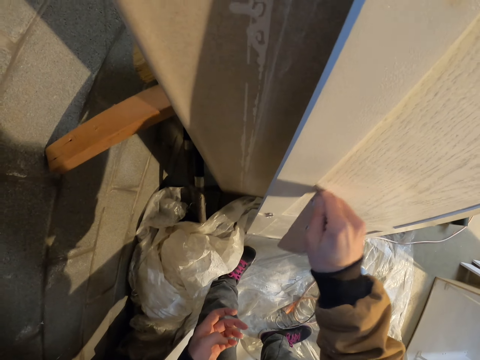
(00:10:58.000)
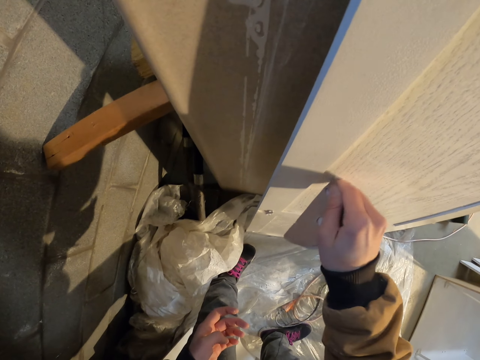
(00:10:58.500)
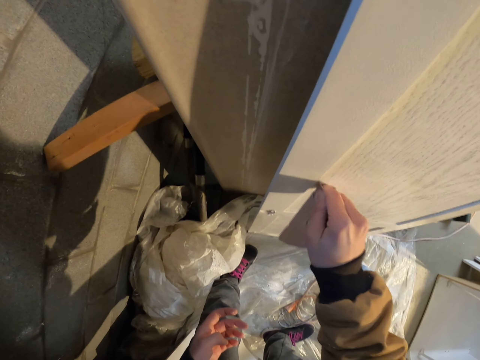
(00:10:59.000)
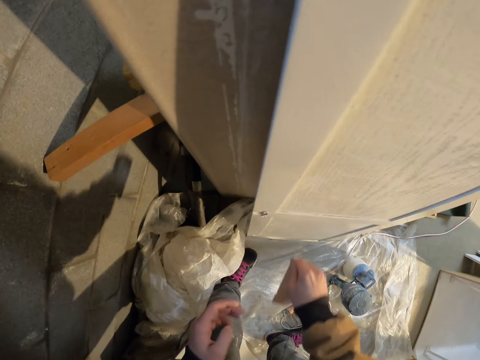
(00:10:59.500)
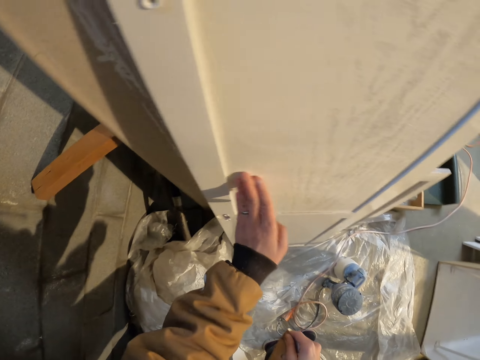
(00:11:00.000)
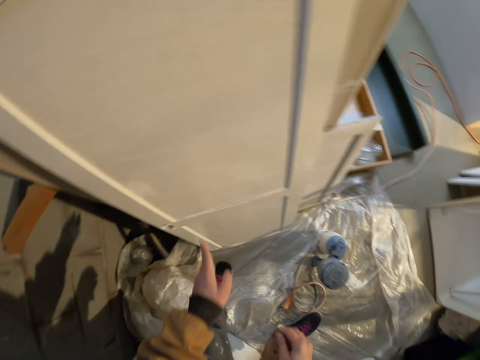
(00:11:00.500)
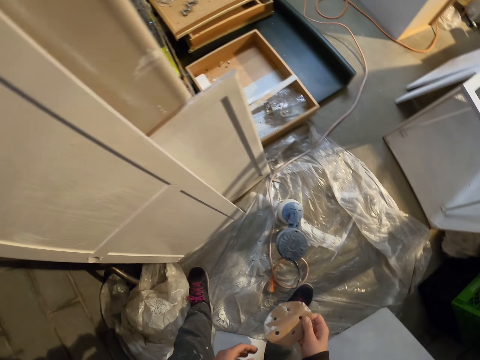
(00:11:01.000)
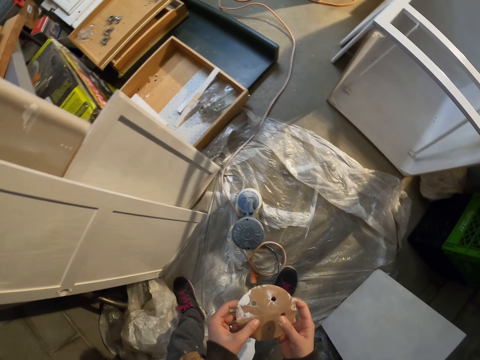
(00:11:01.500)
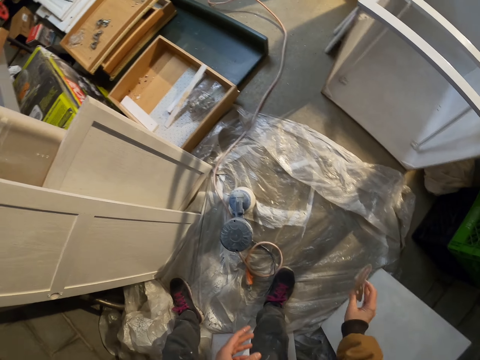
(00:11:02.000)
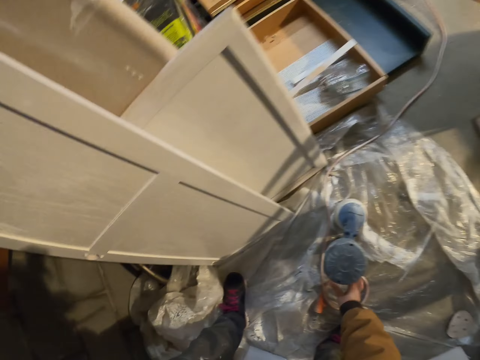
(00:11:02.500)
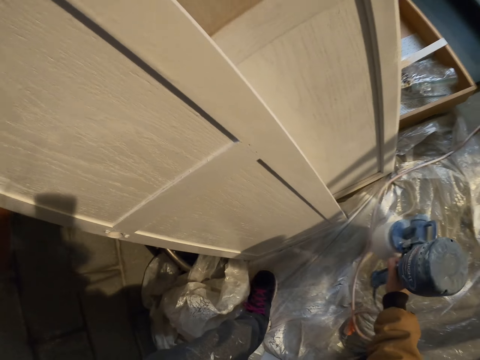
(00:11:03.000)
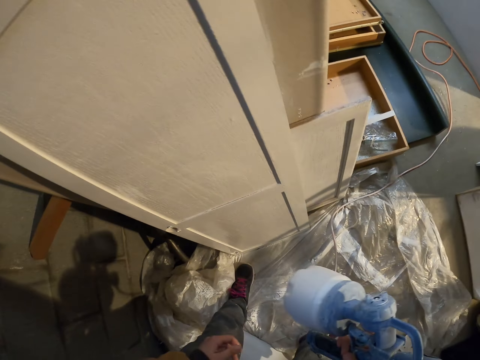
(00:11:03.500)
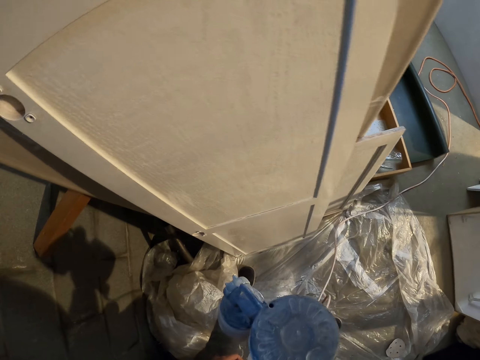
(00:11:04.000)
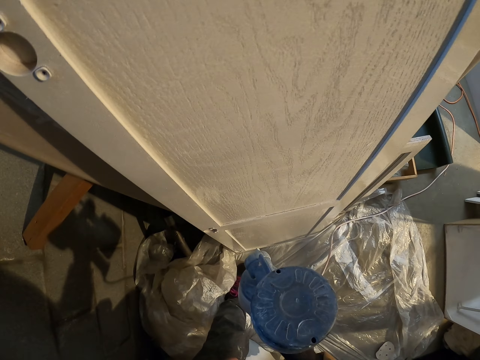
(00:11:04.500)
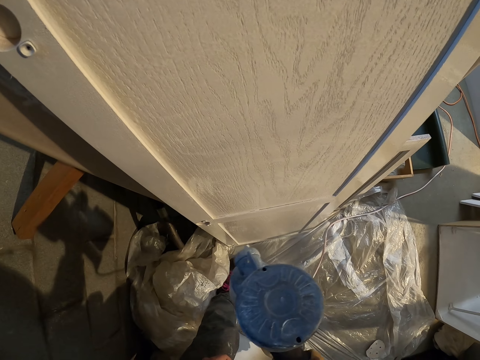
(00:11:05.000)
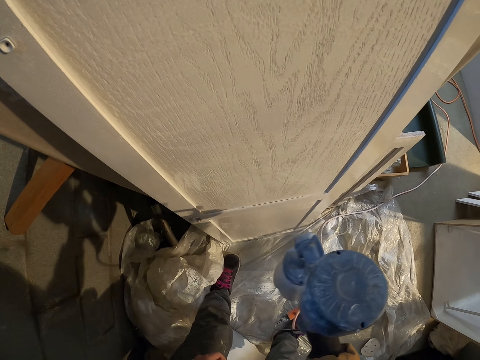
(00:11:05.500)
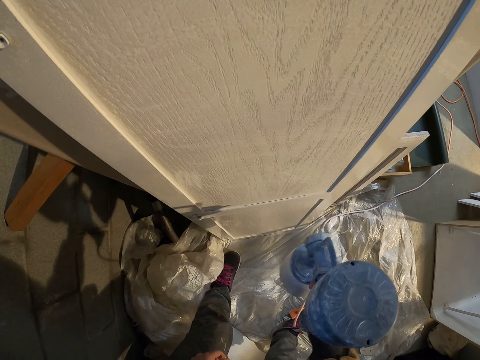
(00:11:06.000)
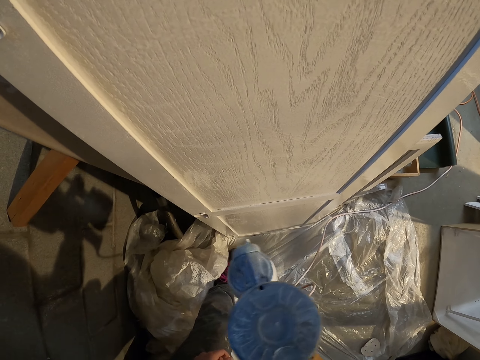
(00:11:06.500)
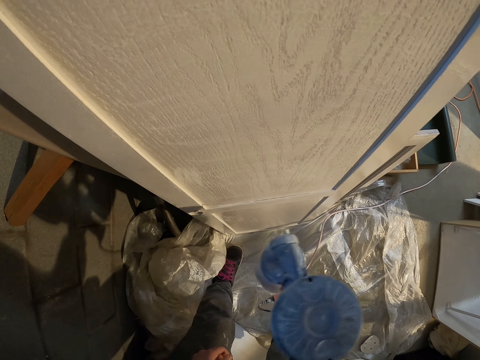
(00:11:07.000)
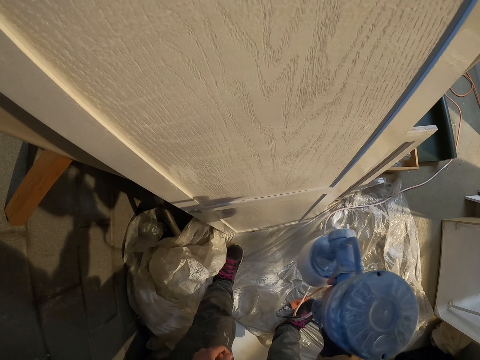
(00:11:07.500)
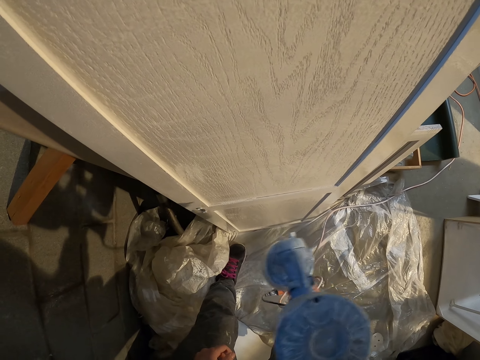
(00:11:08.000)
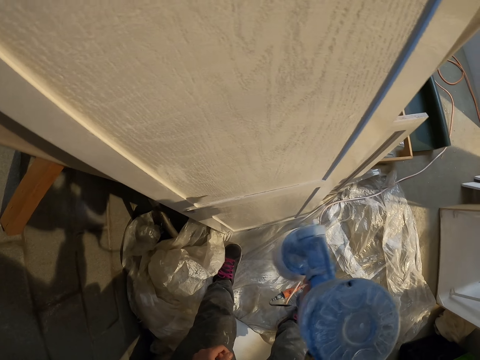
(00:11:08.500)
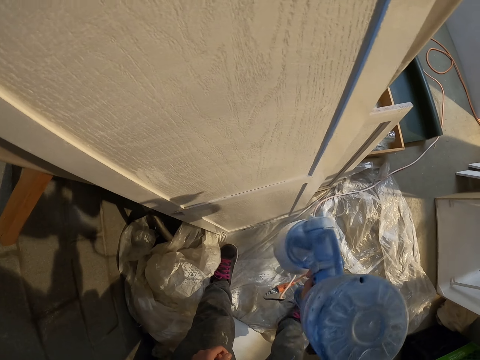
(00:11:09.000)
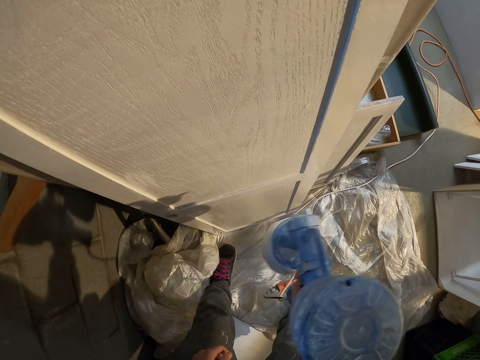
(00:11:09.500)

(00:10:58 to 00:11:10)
The camera wearer touches the door. They unfold the sanding disc, drop the sanding disc on the floor, pick up the paint sprayer, and paint the cabinet door with the paint sprayer.

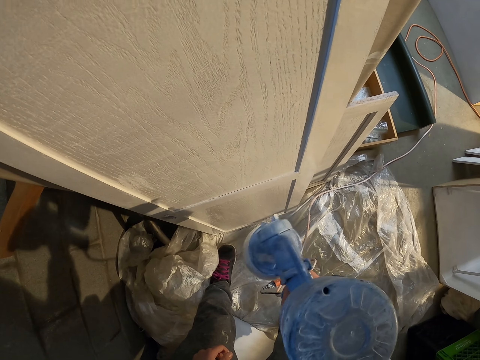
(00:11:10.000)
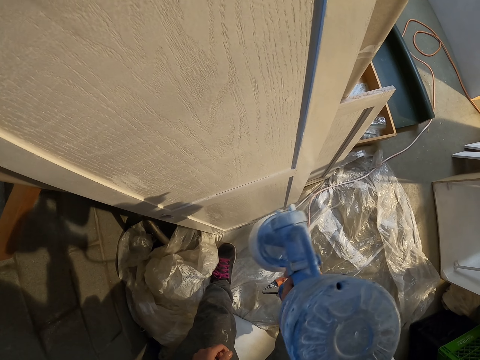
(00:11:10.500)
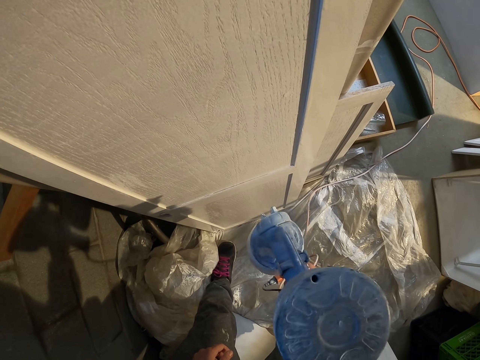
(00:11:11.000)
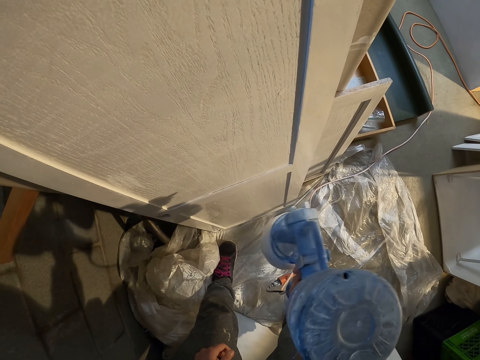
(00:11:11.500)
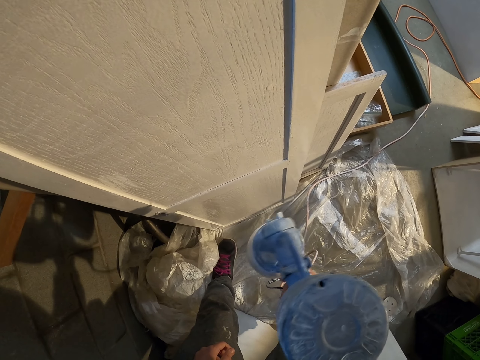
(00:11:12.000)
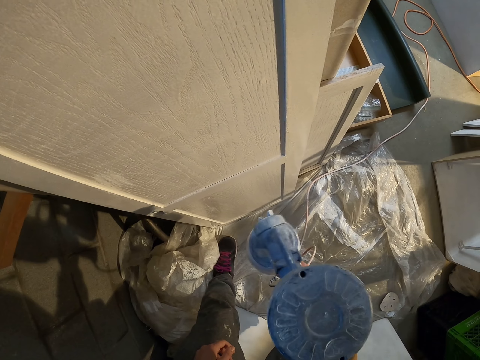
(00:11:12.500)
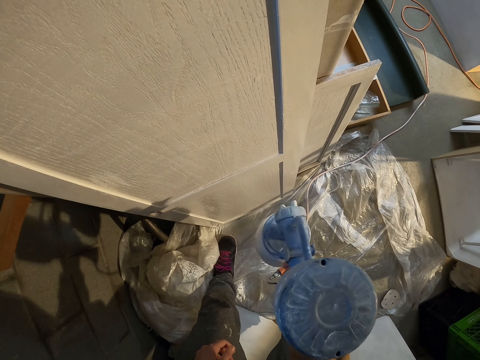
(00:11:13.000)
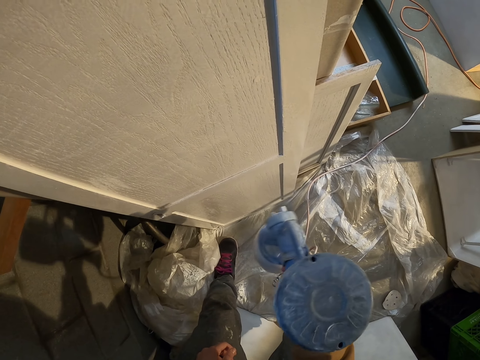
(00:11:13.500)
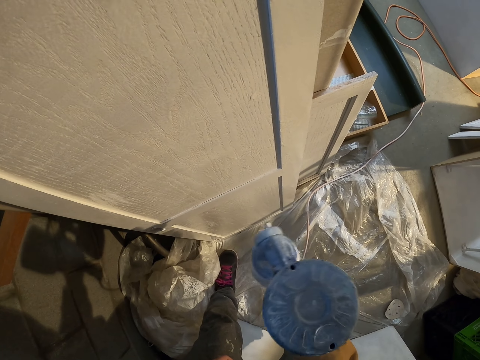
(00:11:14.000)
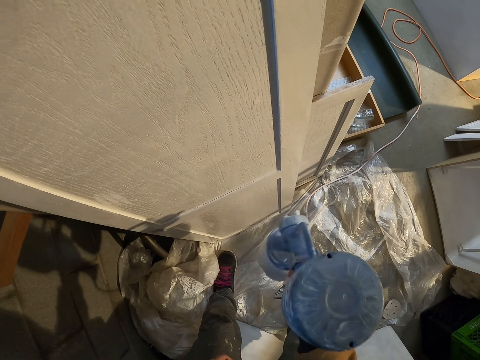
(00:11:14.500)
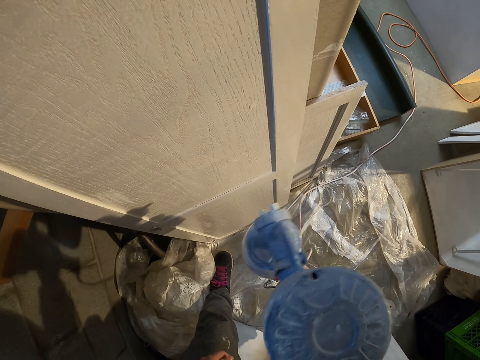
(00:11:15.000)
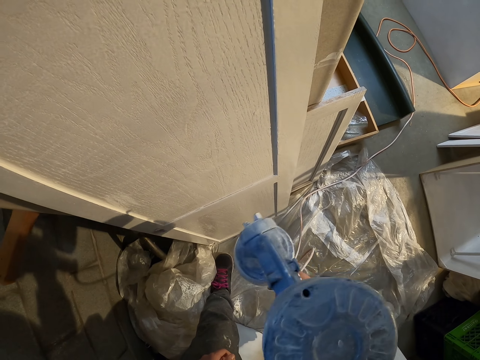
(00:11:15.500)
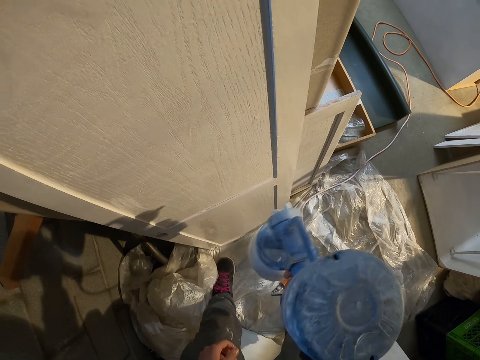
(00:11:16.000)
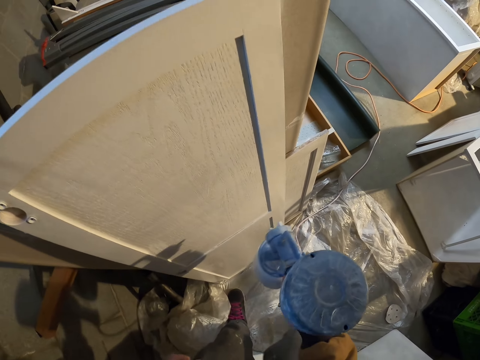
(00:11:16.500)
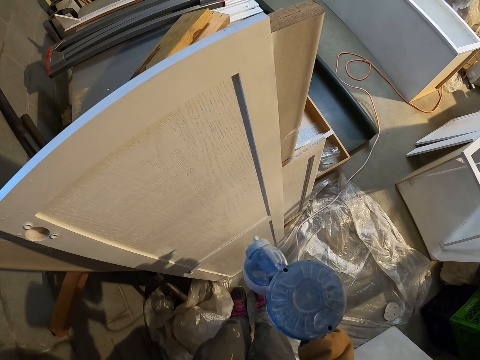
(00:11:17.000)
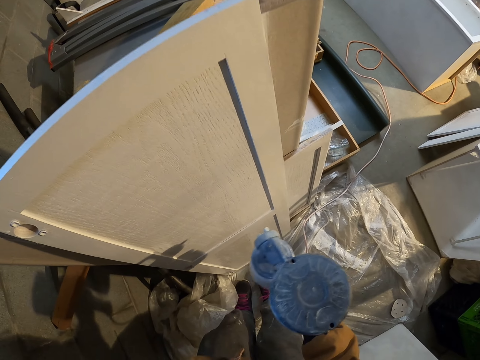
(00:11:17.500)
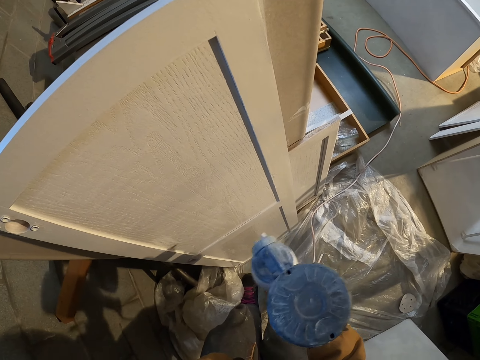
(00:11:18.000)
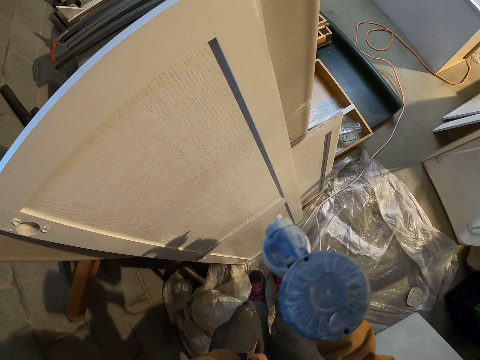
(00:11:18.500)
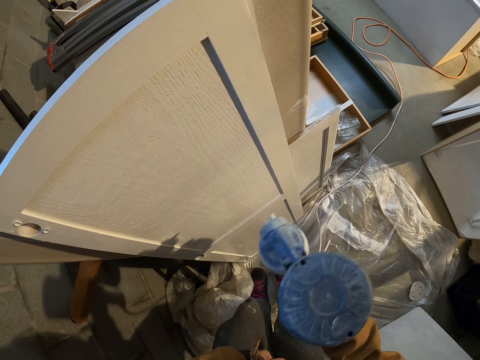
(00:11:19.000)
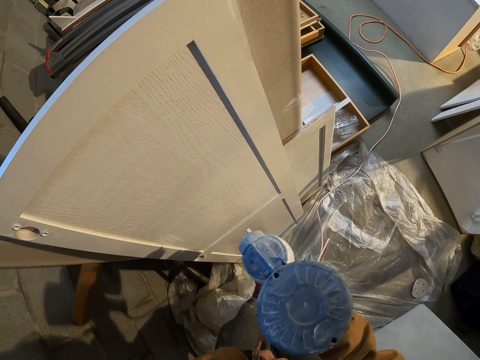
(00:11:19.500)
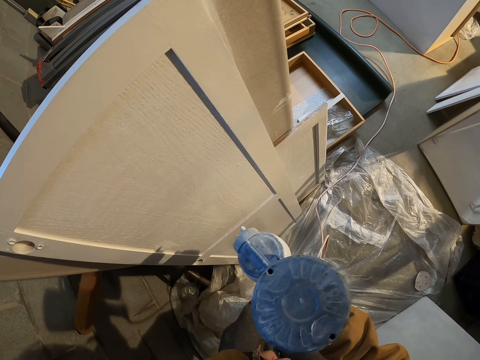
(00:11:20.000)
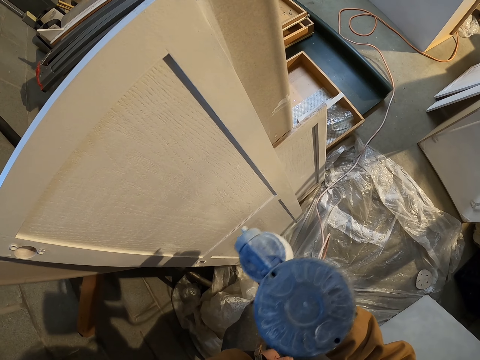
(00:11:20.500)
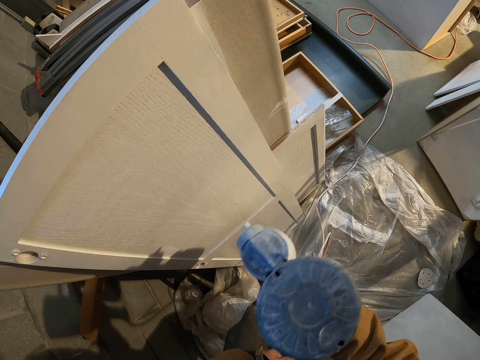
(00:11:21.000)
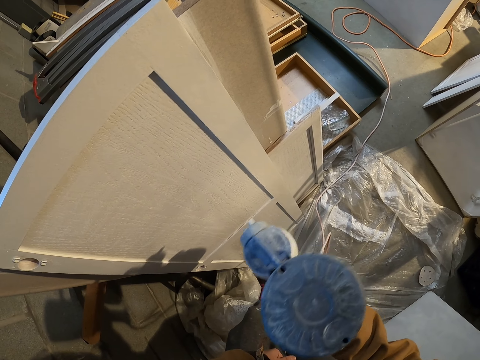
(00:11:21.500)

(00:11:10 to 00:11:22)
The camera wearer moves the leg.

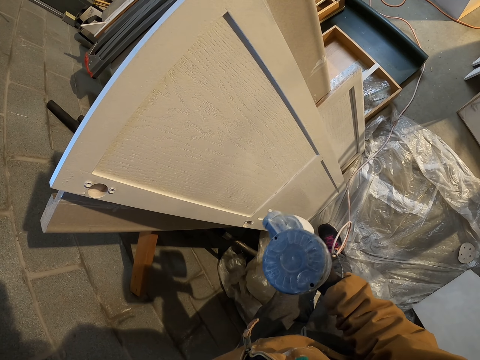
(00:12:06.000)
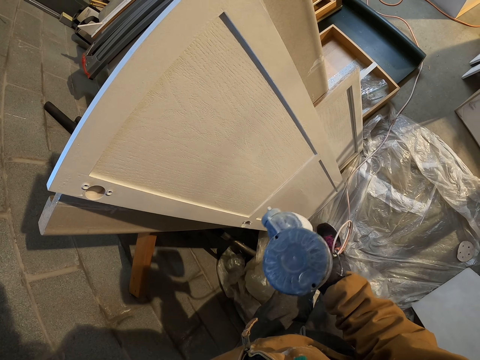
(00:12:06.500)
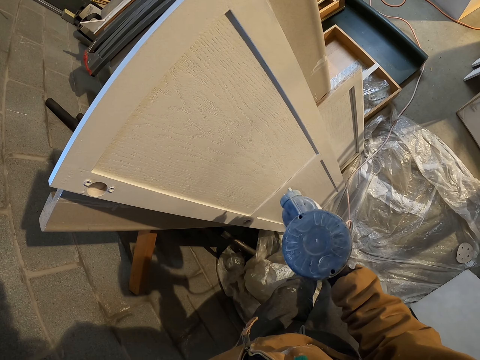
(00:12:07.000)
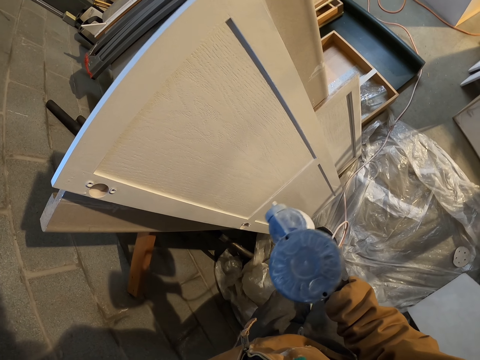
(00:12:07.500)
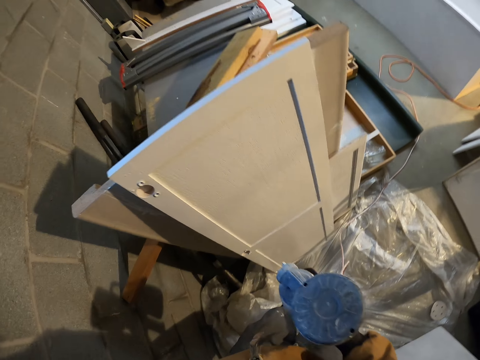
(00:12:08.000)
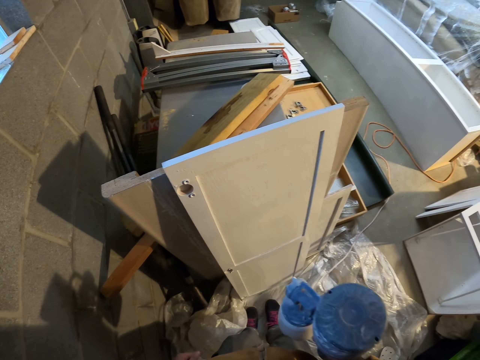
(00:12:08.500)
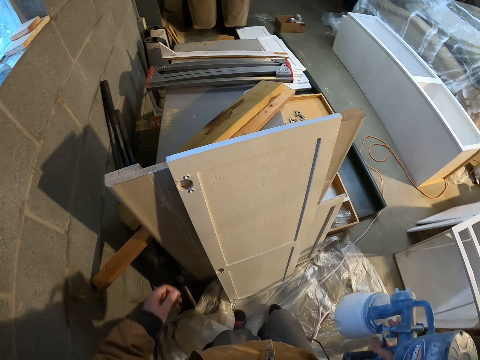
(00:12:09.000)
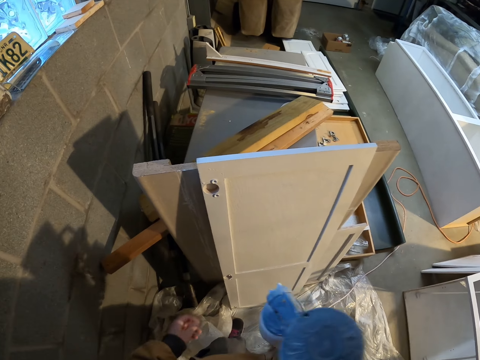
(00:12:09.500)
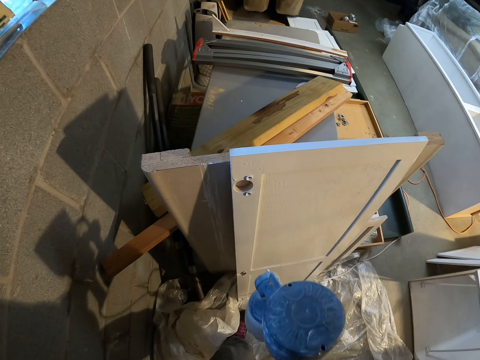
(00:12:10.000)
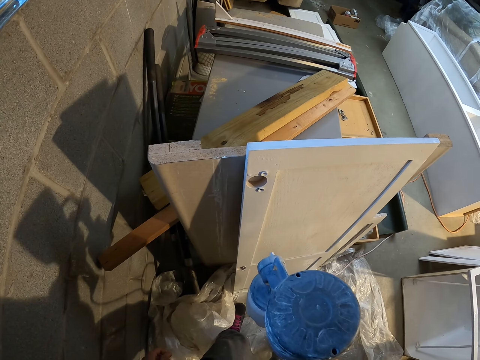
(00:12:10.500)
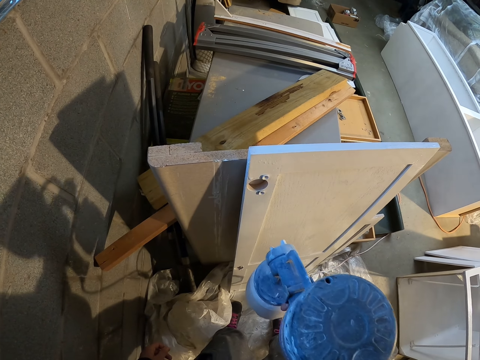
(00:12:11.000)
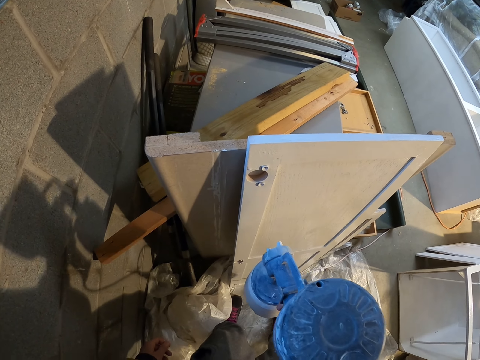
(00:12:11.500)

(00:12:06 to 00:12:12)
The camera wearer lifts the paint sprayer. They paint the cabinet door with the paint sprayer.
